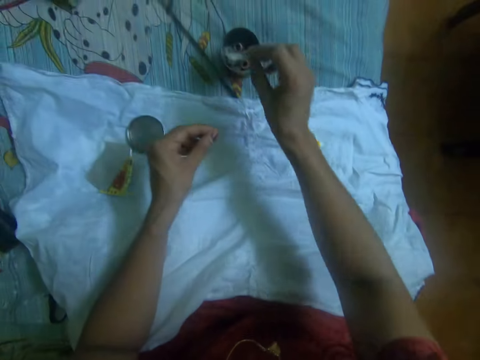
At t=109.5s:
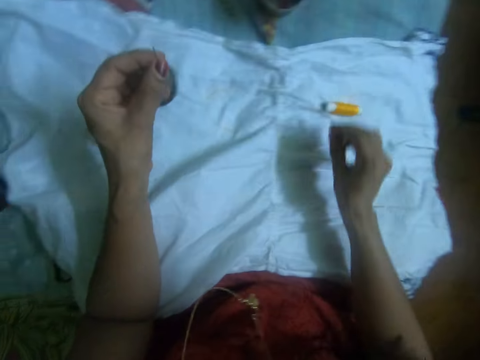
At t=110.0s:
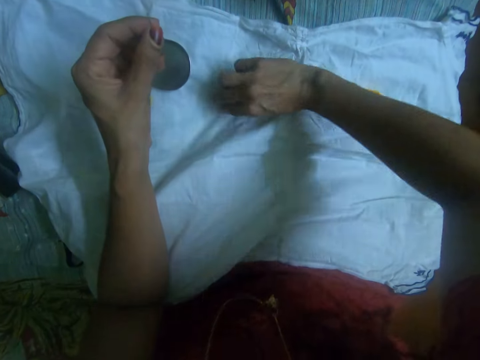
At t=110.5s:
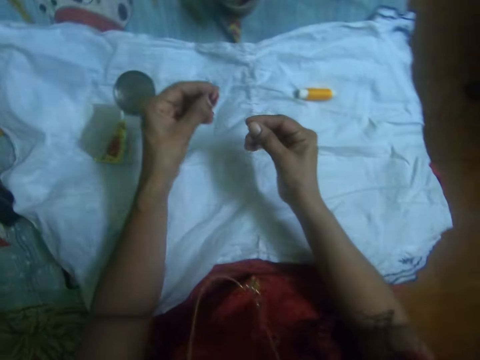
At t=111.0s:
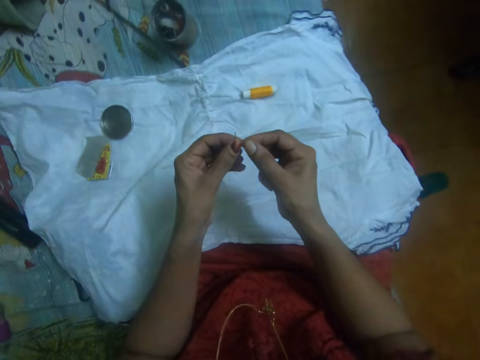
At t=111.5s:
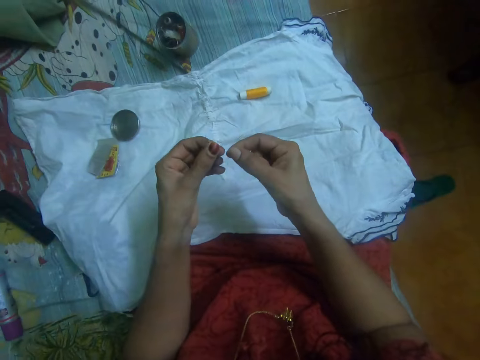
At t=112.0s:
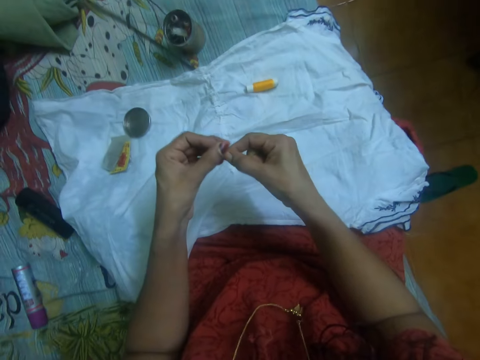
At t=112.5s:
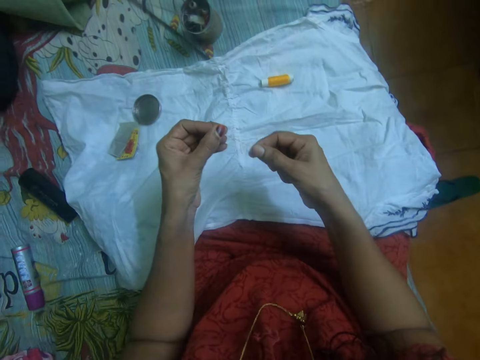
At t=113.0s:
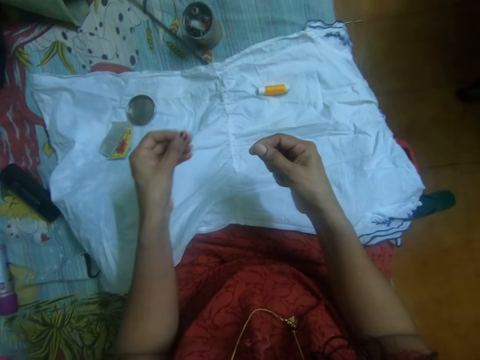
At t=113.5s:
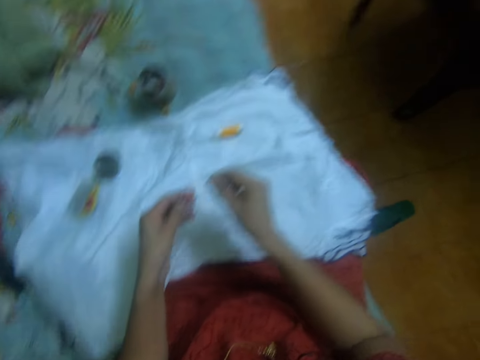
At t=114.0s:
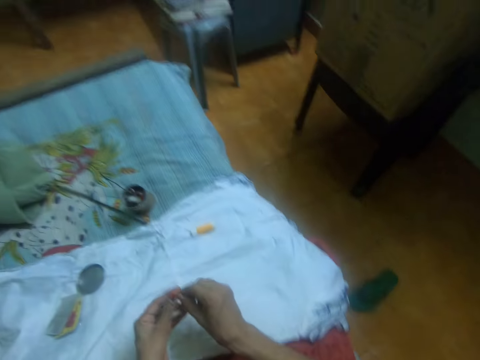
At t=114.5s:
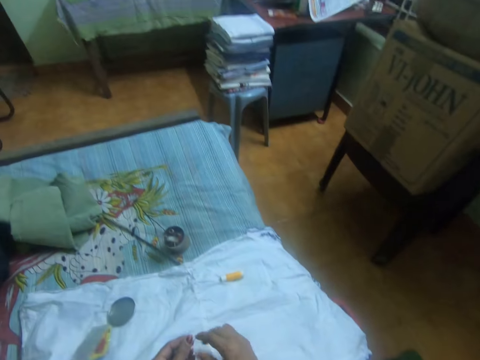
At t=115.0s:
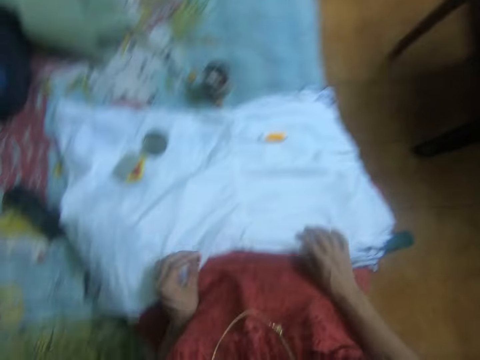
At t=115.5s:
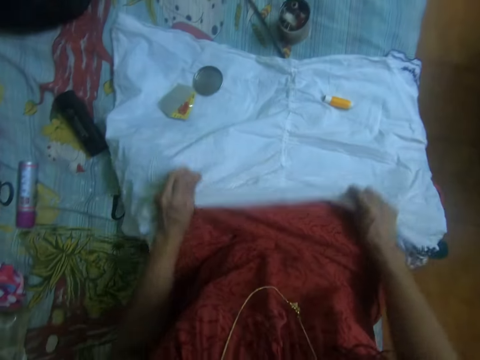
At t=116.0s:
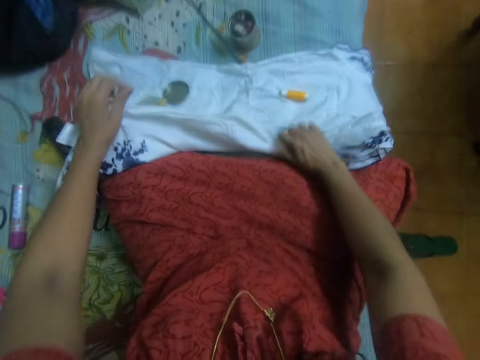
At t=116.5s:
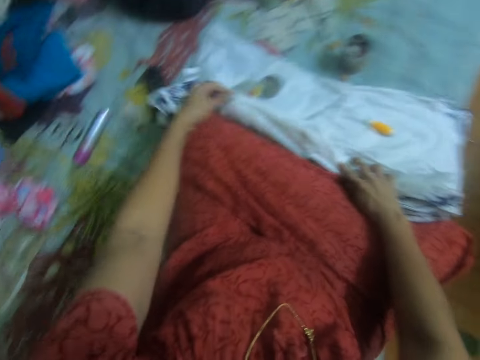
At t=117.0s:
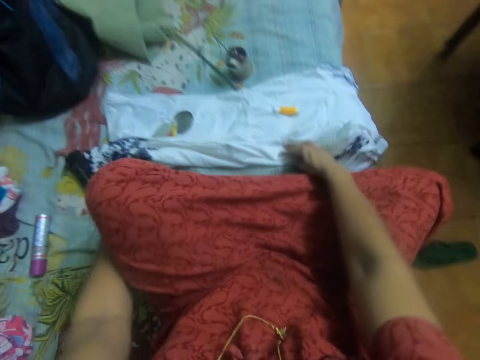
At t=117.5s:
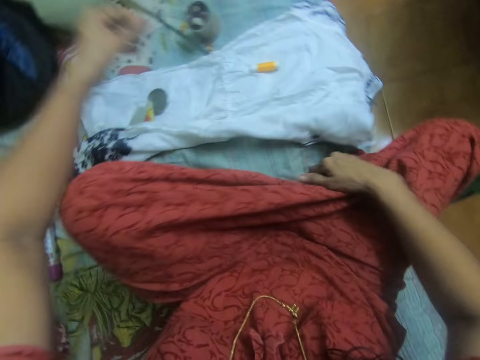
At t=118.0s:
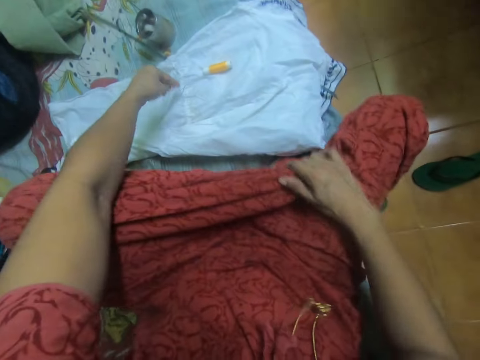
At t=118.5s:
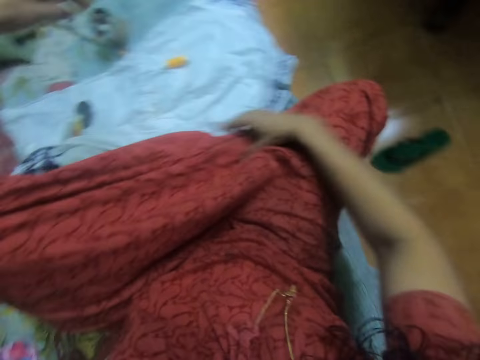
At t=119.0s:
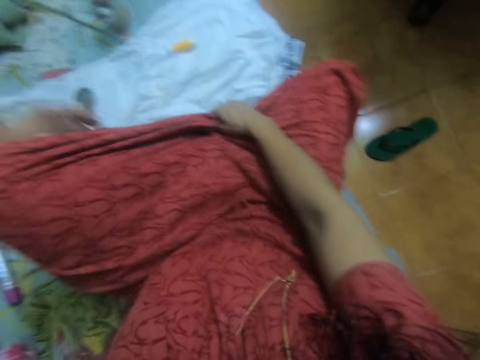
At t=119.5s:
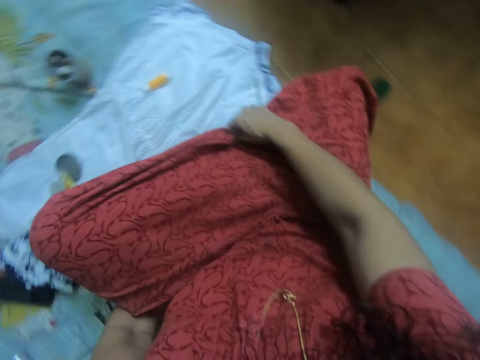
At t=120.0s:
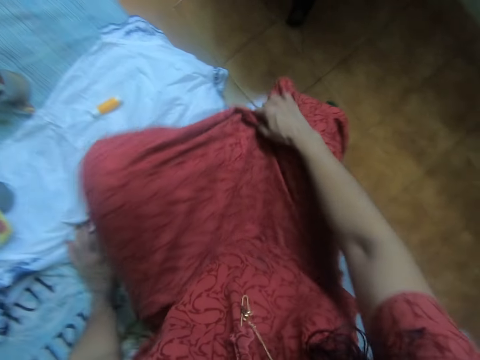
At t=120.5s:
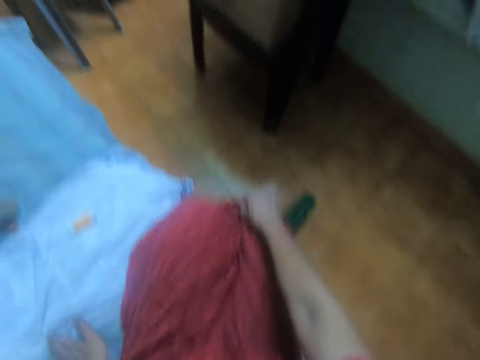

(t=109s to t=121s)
The camera wearer drops the needle in the can with her right hand. She picks up thread from the bed with her right hand. She adjusts the cloth with both her hands.

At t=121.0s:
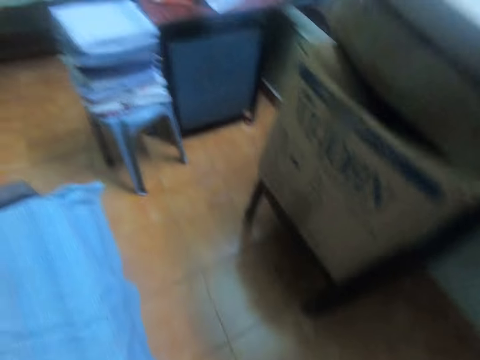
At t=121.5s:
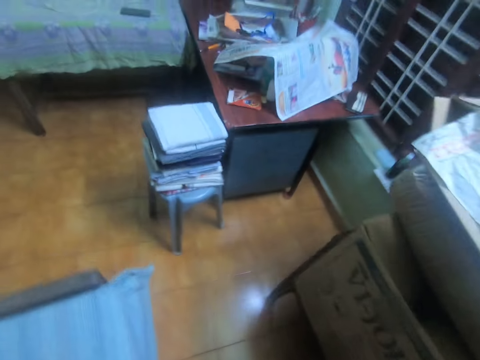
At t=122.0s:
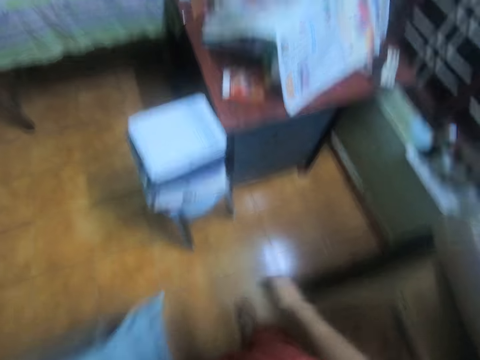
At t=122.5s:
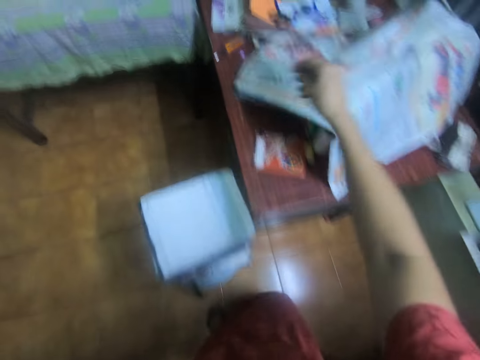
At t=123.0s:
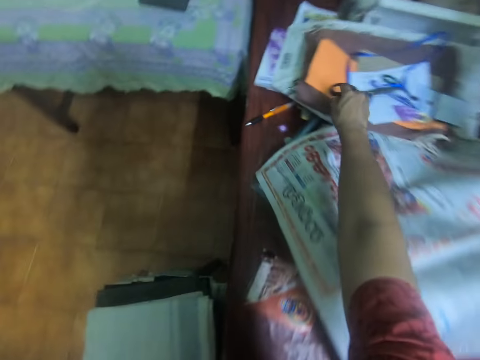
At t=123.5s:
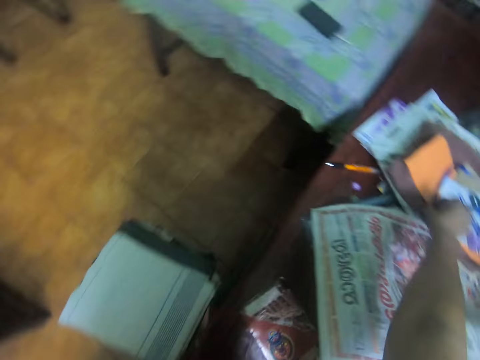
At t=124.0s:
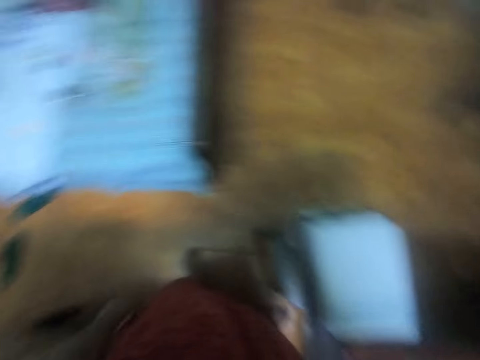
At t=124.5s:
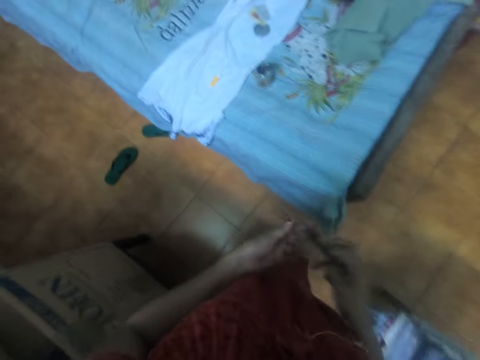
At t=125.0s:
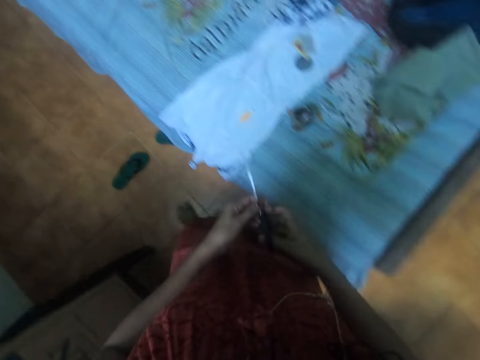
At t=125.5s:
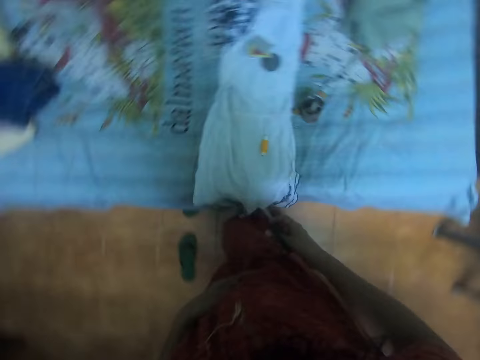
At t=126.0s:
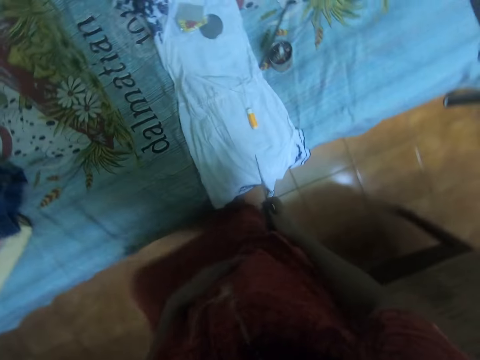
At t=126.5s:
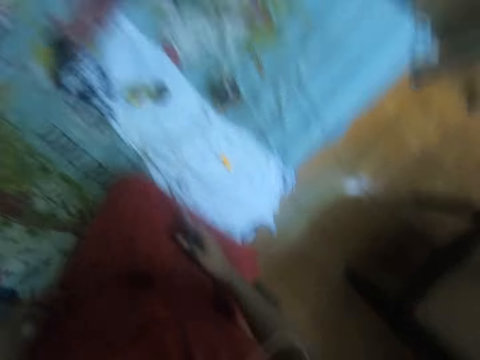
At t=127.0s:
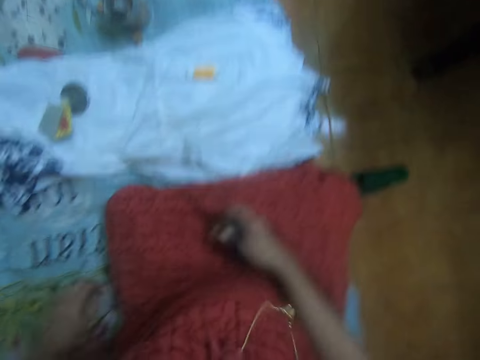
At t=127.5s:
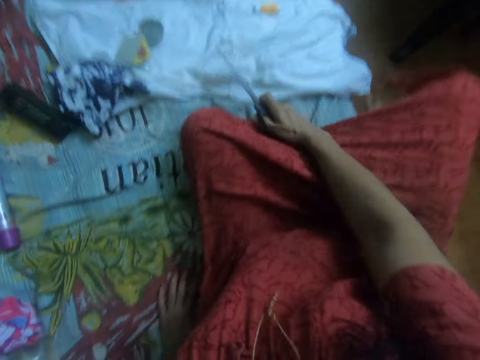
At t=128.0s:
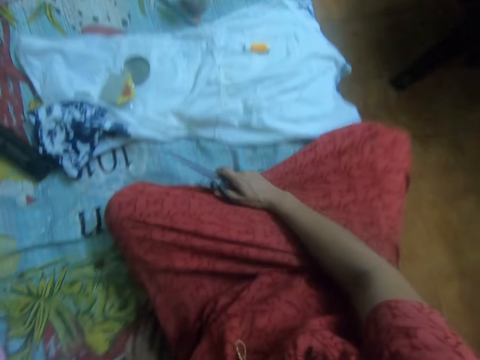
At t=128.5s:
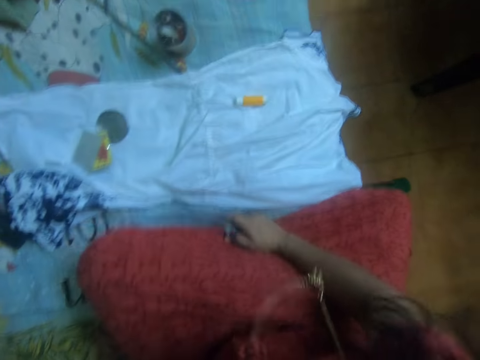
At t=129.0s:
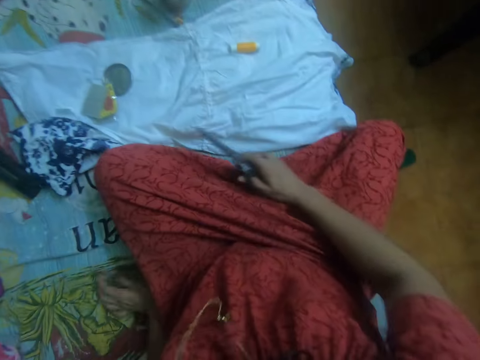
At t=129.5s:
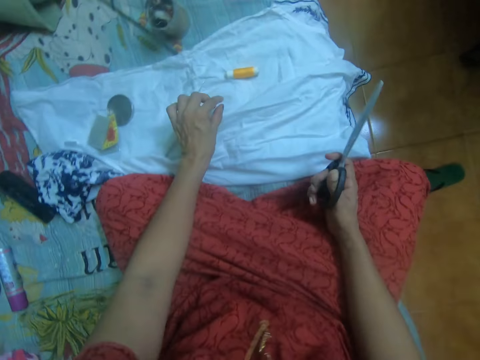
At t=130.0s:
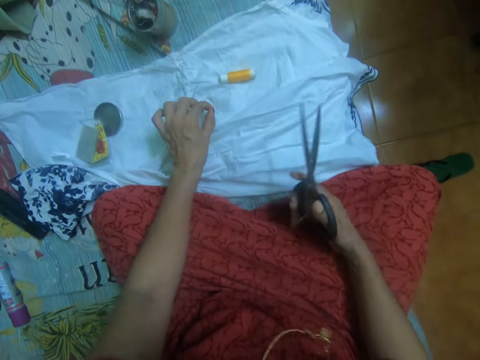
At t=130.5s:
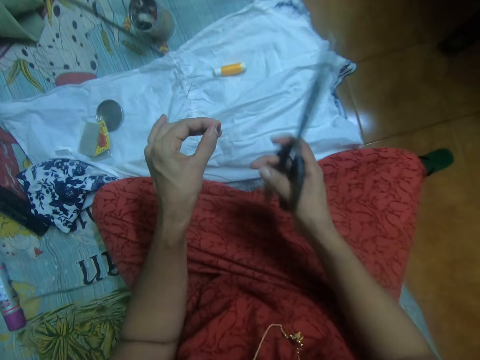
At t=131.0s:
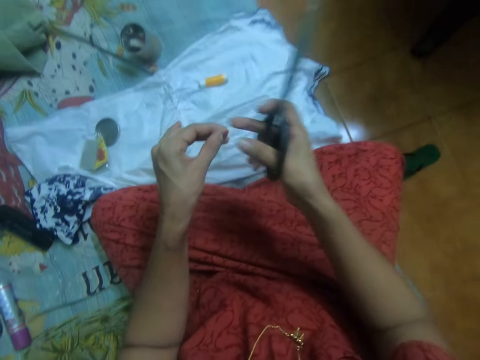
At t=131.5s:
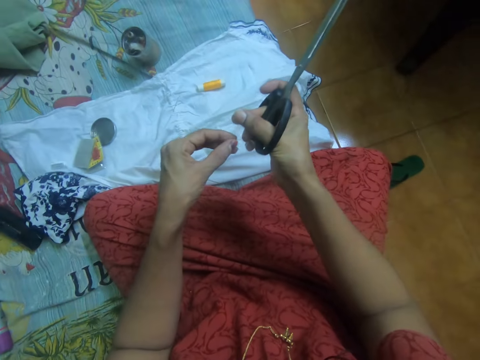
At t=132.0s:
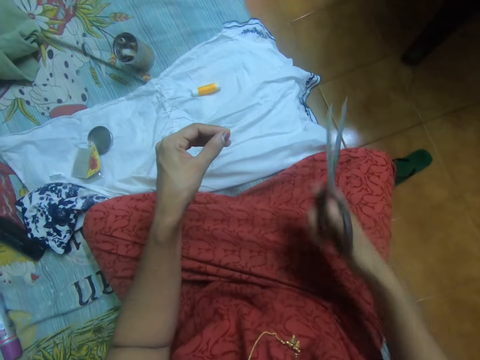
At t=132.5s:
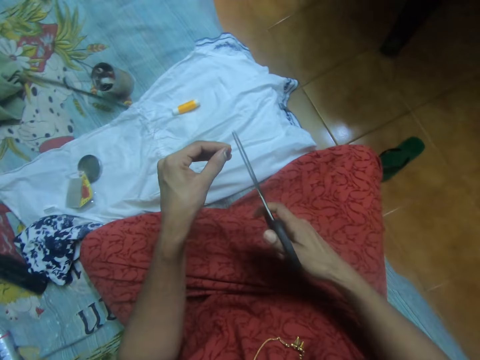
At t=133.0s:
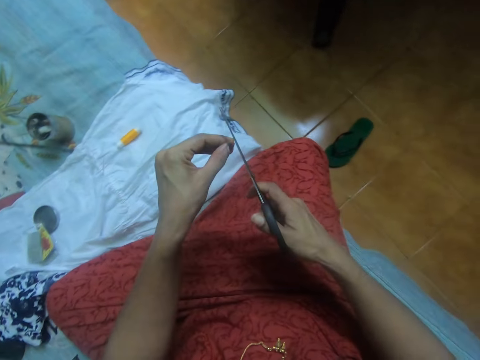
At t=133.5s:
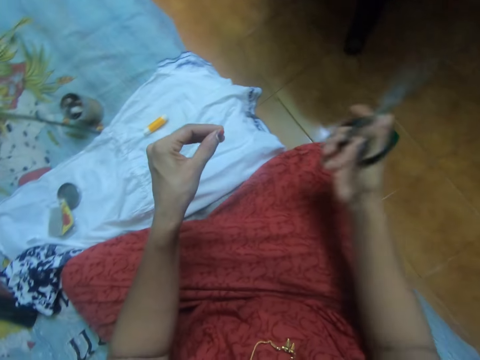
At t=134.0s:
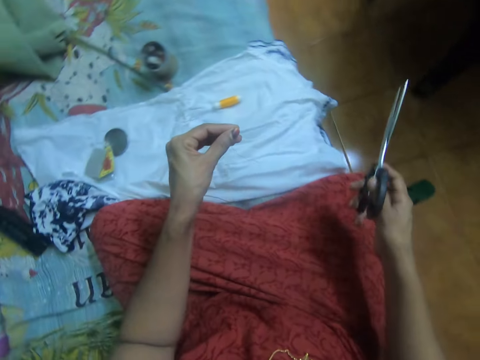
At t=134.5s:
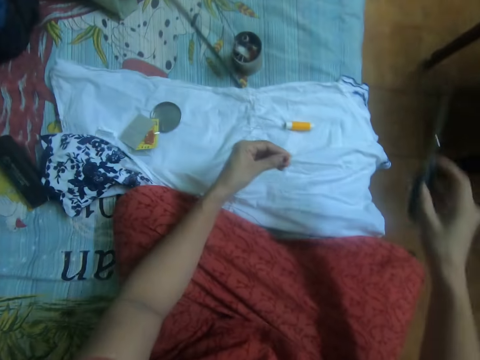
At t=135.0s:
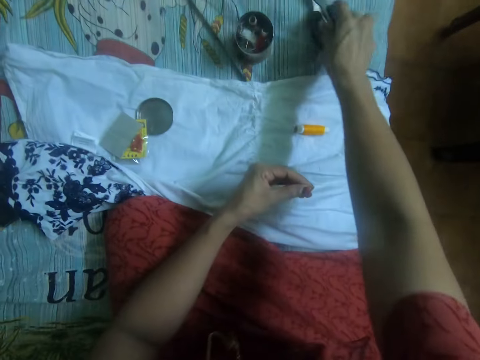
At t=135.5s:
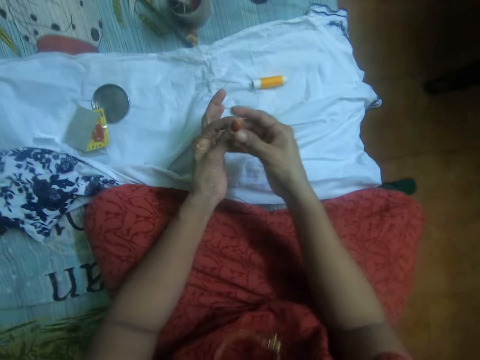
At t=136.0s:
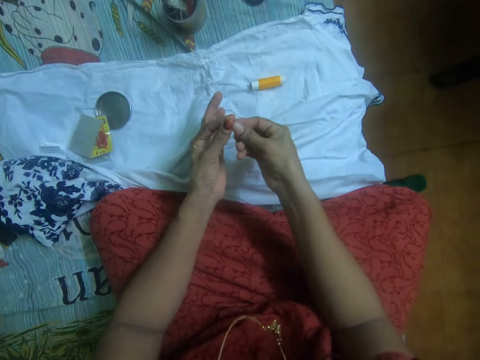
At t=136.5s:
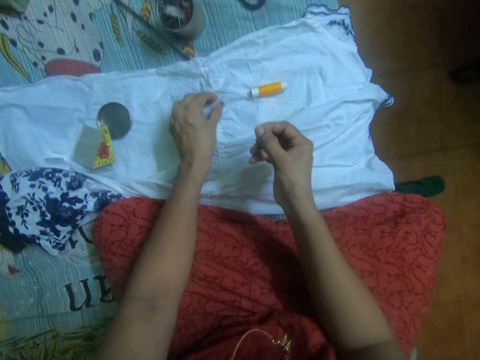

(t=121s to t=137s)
The camera wearer picks up scissors from the table with her right hand. She sits down on the bed. She picks up a thread from the bed with her left hand. She cuts the thread with the scissors in her right hand. She drops the scissors on the bed with her right hand.
